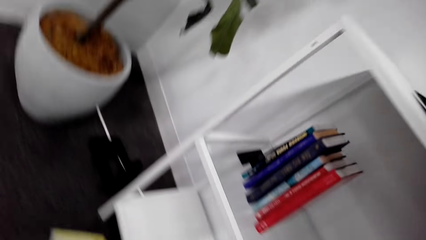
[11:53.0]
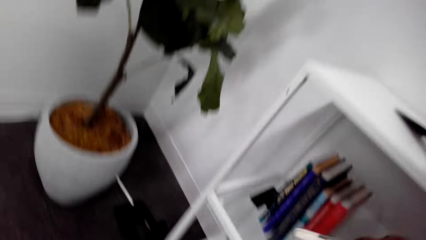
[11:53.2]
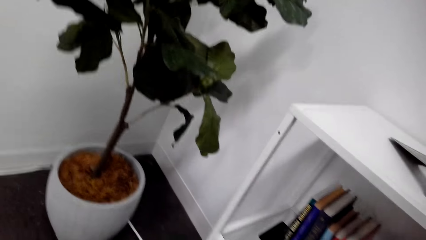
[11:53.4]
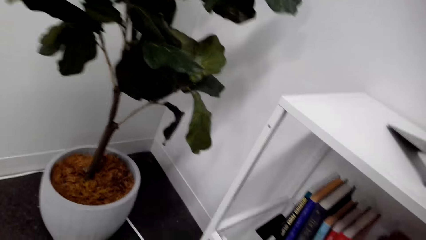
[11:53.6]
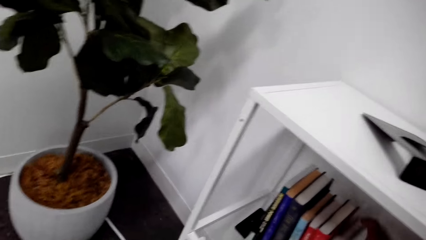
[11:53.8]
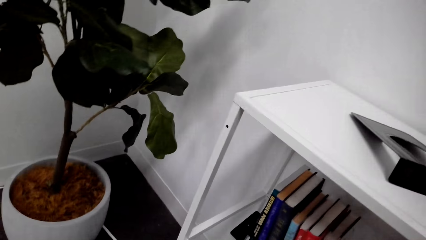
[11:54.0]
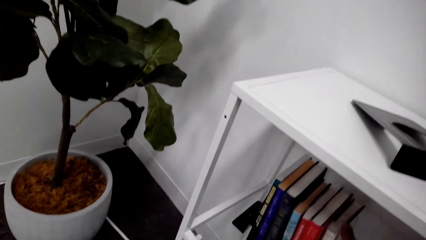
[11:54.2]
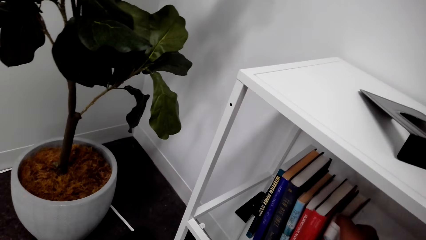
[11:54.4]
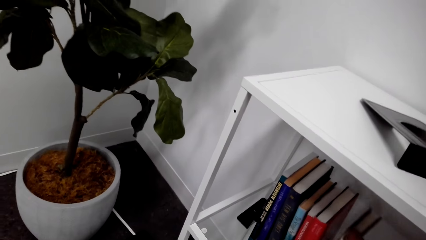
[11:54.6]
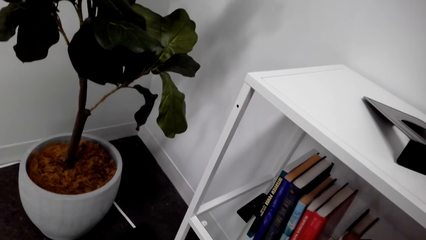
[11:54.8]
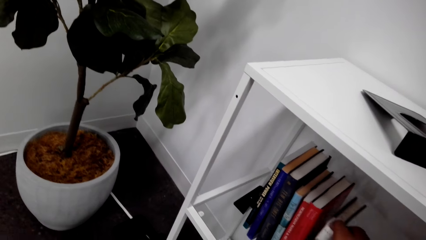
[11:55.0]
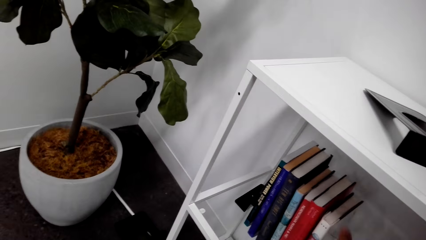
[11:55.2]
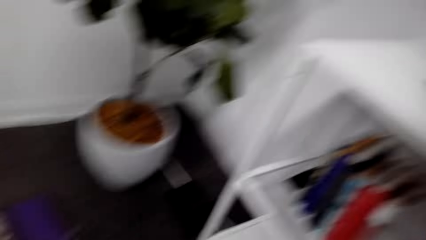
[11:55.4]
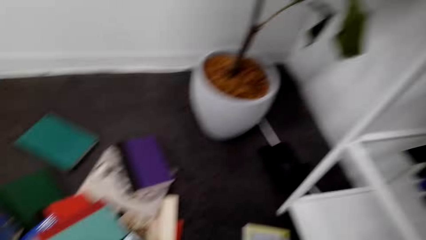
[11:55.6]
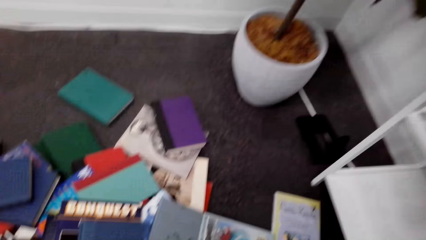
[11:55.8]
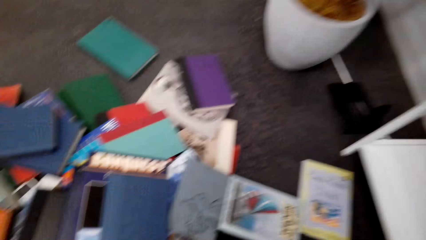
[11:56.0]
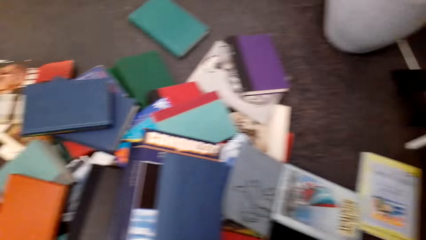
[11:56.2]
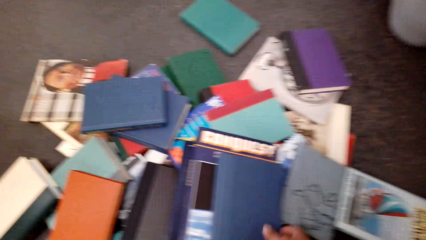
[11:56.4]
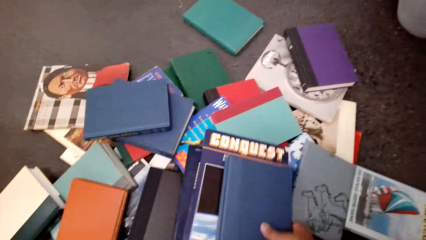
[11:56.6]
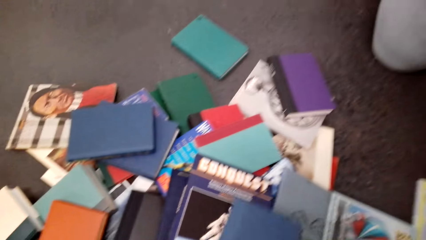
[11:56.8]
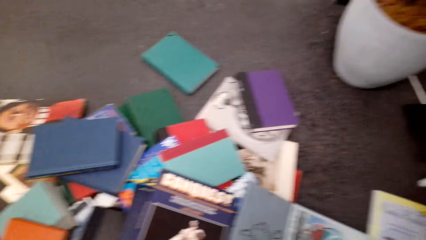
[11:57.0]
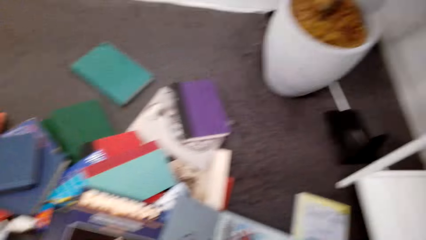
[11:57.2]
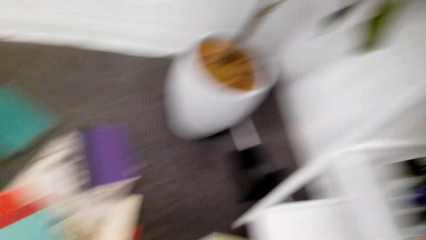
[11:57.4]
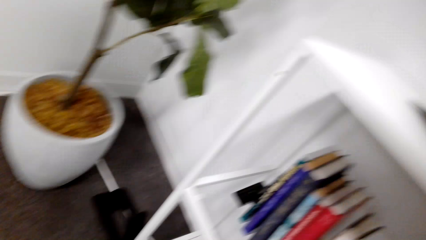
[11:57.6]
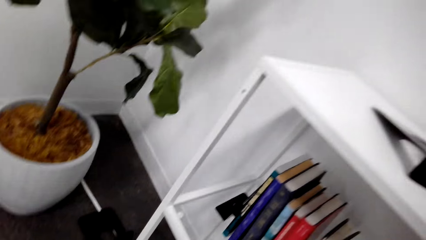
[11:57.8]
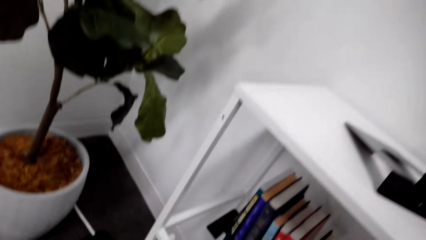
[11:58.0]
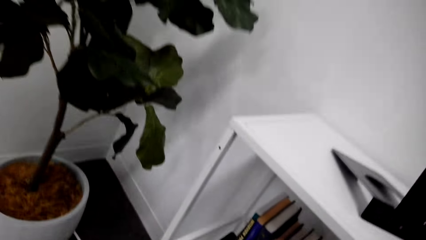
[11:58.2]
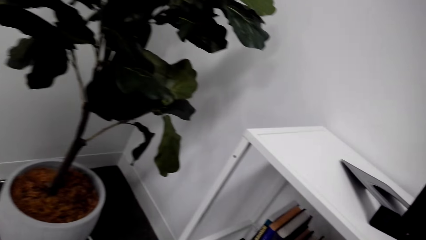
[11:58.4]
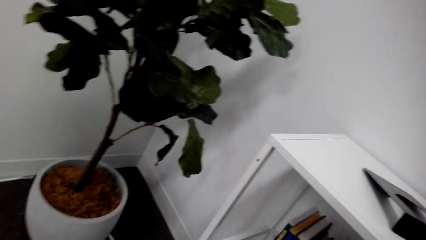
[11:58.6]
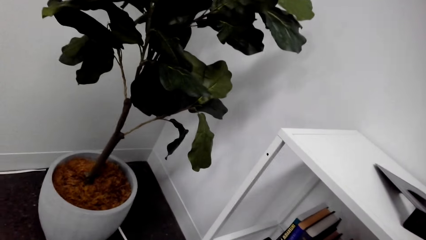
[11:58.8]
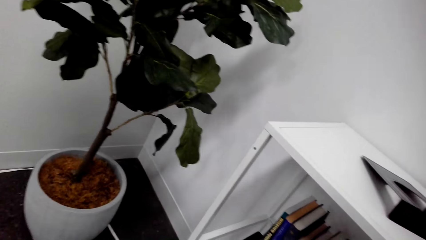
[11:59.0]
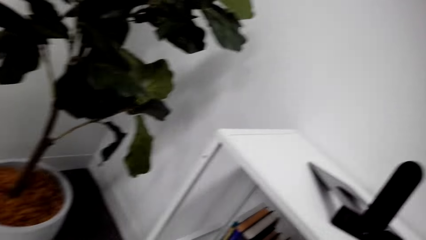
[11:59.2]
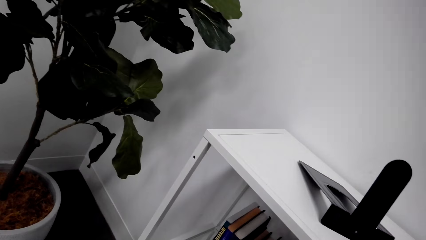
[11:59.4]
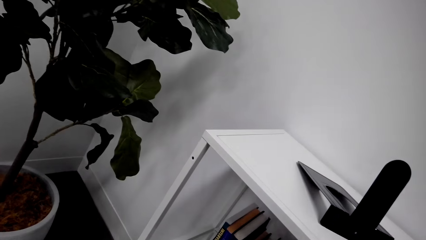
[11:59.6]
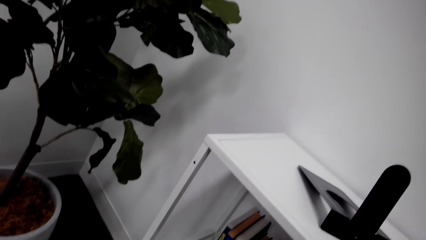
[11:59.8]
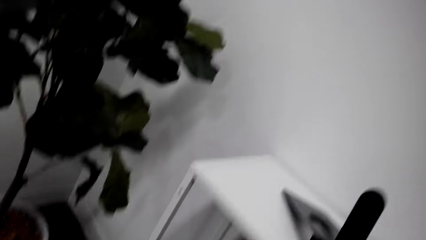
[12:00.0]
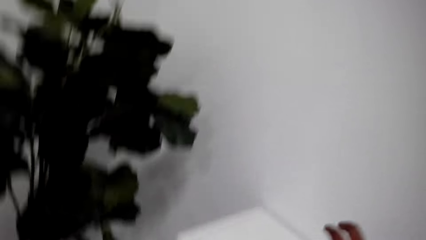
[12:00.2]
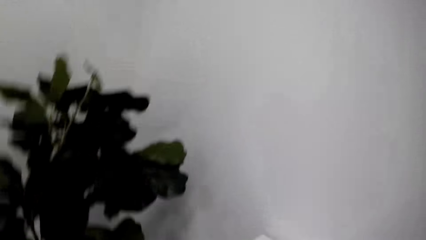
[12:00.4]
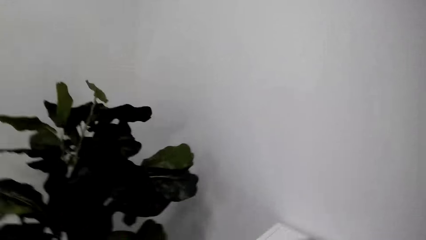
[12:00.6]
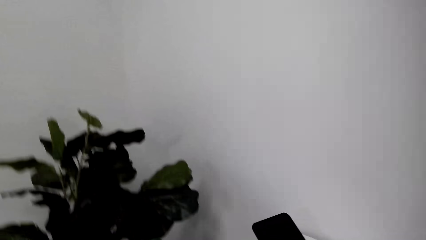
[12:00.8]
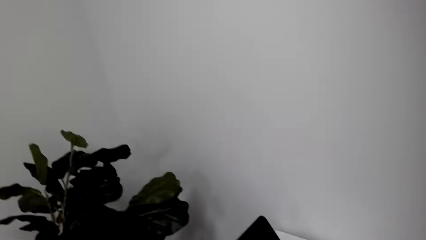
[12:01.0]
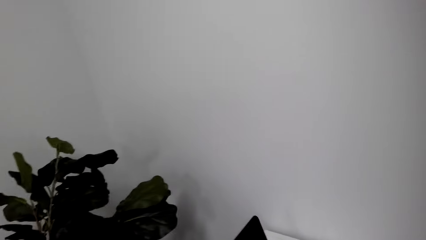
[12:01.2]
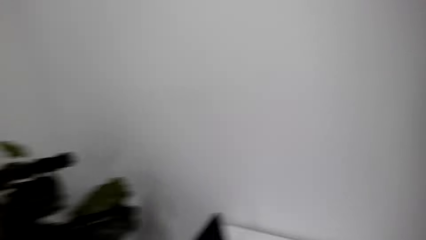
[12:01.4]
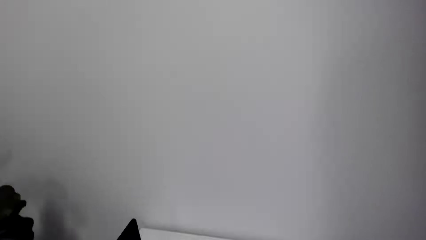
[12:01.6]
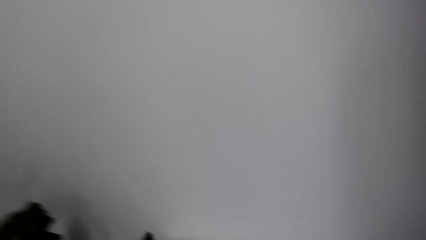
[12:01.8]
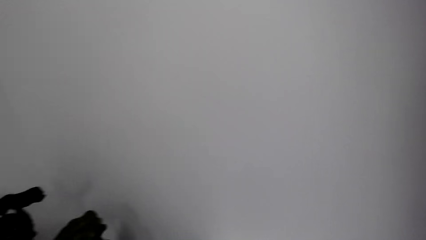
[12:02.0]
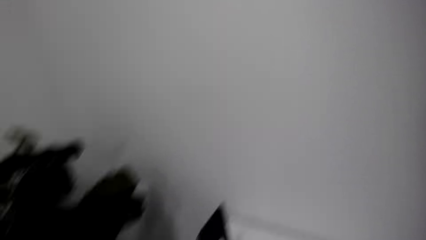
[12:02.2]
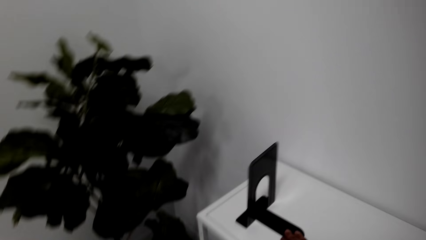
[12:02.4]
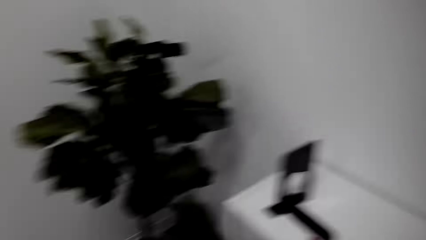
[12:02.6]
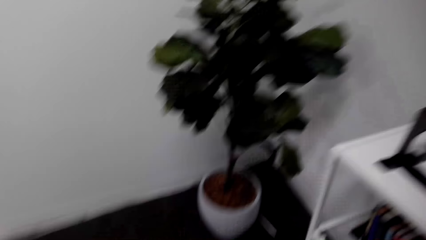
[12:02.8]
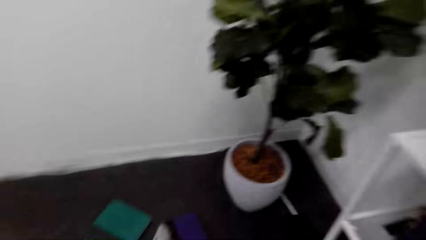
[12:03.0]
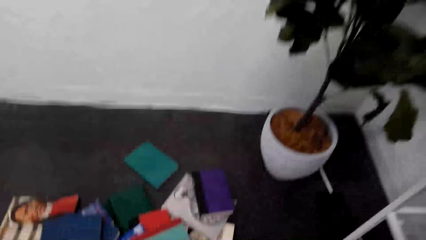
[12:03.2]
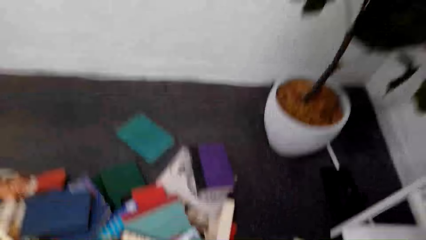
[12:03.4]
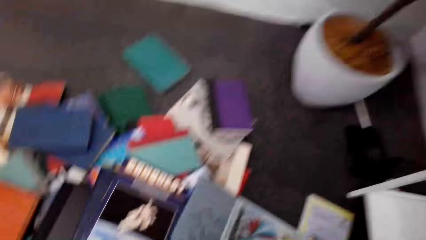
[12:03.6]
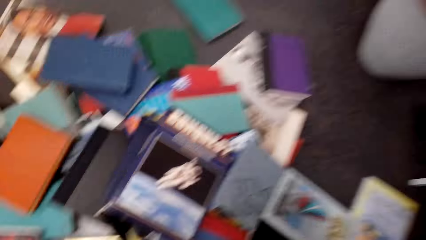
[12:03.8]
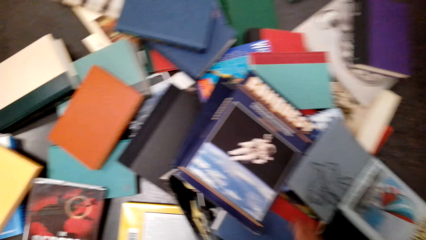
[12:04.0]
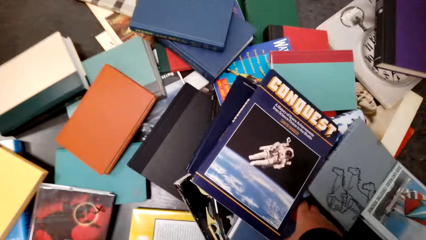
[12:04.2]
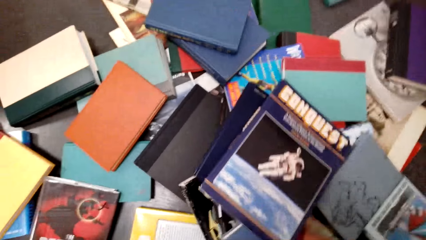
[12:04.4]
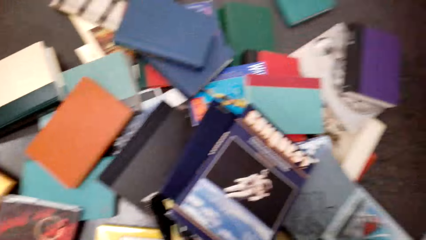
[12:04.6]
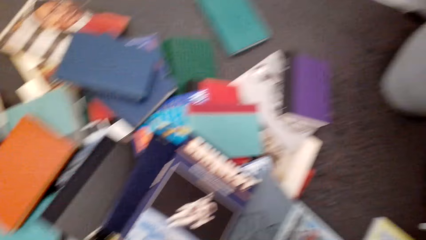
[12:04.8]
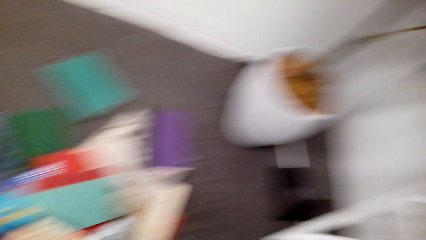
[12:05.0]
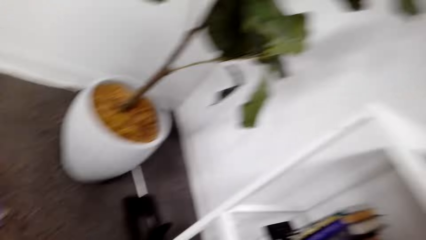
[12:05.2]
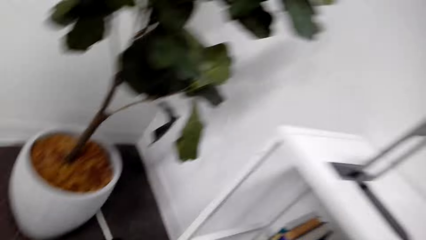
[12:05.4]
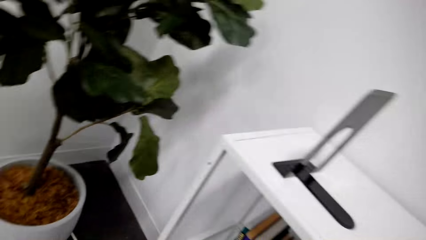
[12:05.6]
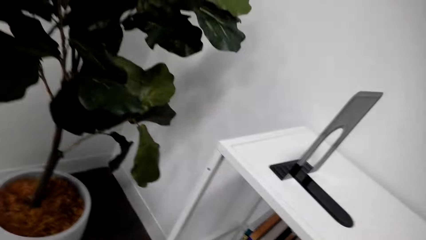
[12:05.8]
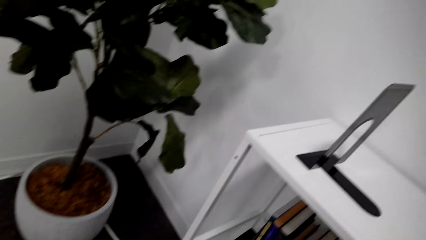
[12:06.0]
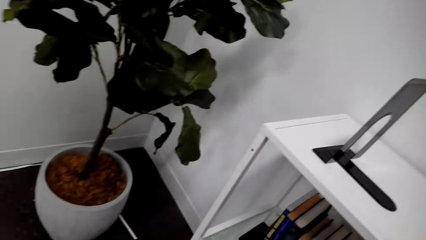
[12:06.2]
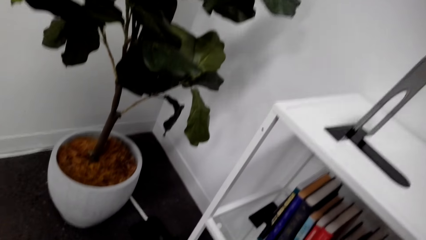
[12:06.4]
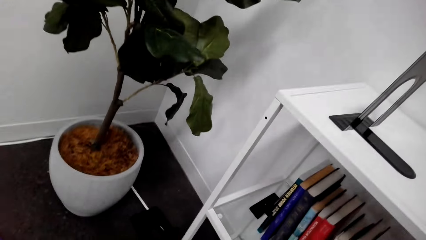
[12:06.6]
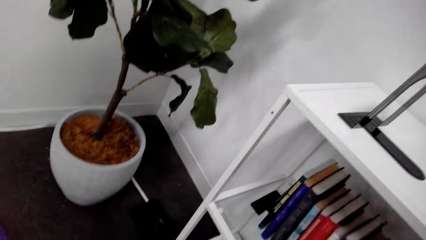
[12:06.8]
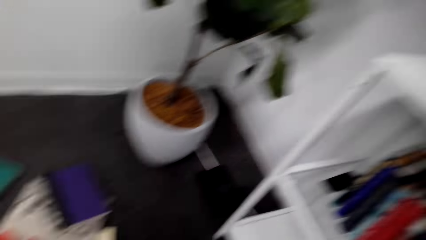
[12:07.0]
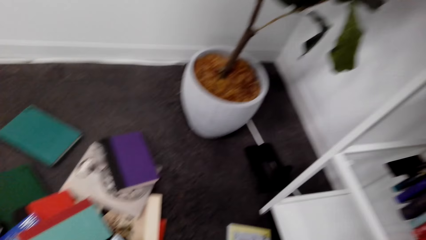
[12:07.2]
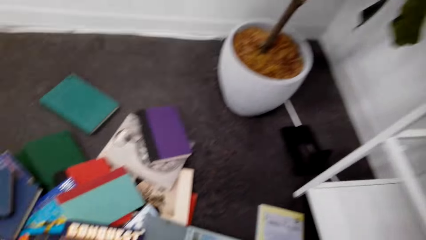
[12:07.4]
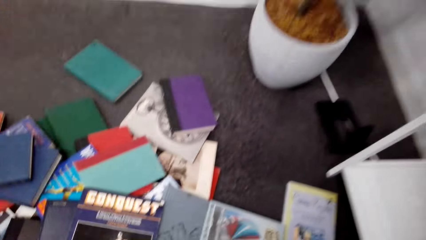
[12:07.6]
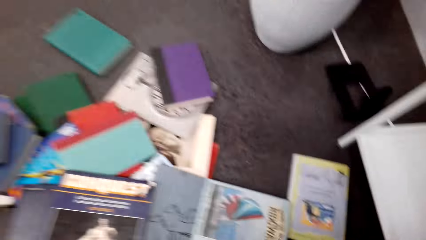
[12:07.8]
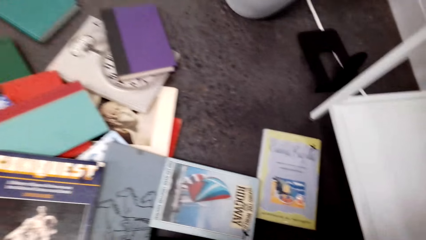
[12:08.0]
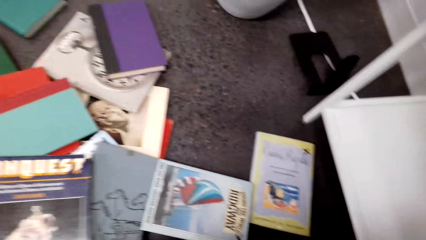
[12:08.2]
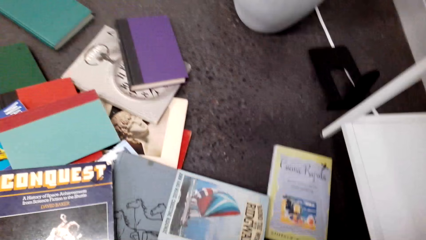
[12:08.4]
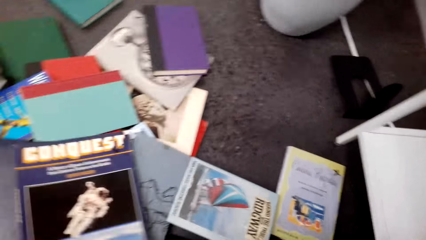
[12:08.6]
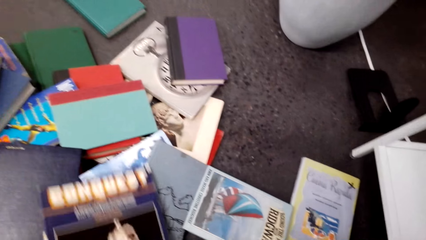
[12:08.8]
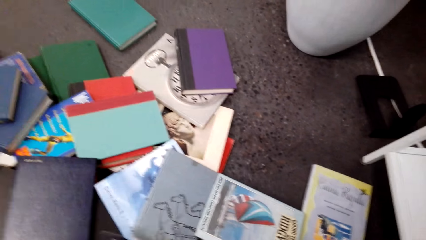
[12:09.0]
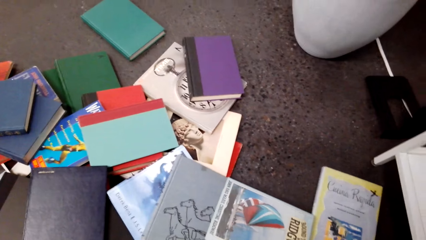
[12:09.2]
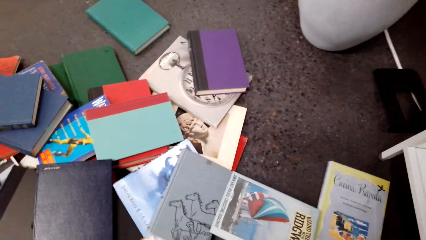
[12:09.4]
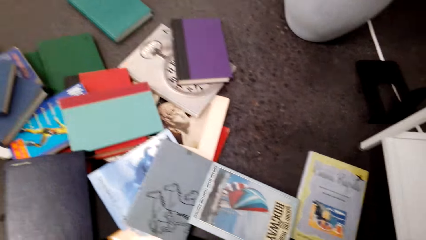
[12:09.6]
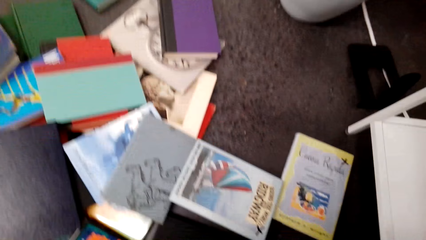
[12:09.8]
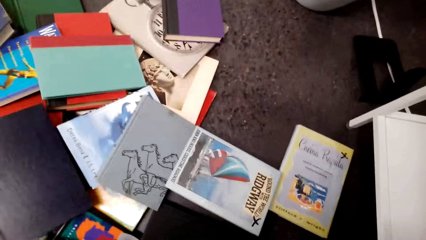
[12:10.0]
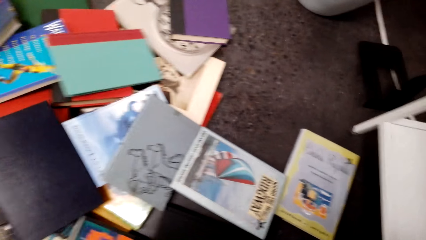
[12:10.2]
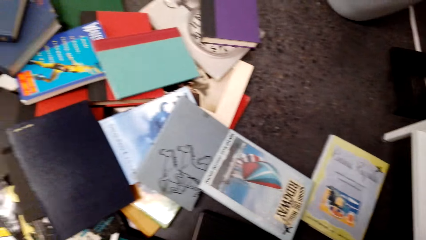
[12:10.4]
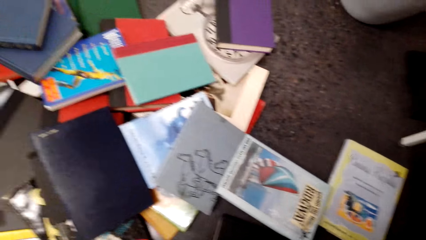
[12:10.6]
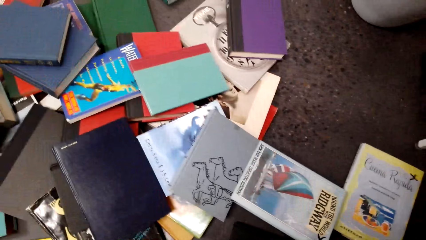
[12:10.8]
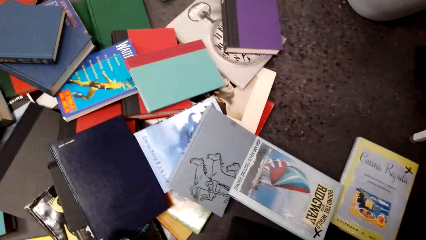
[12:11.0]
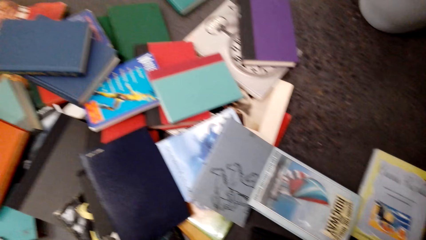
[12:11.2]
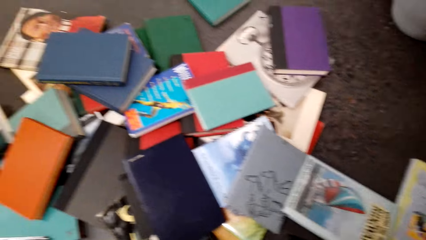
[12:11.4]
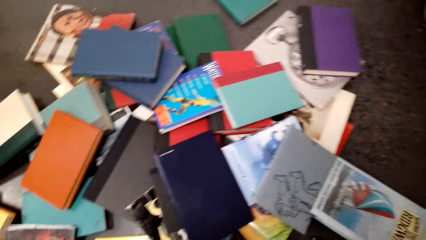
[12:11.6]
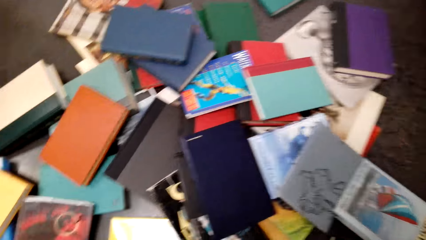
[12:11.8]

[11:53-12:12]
The camera wearer places the book on a book holder. They look around the floor. They pick up a book. They place the book on the book holder. They move the book holder. They look around the floor. They pick up a book. They place the book on the book holder. They look around the floor. They pick up a book. They look around the floor.
